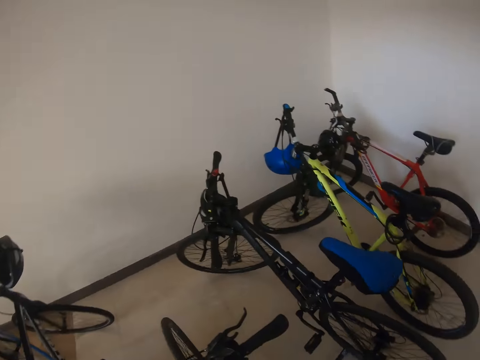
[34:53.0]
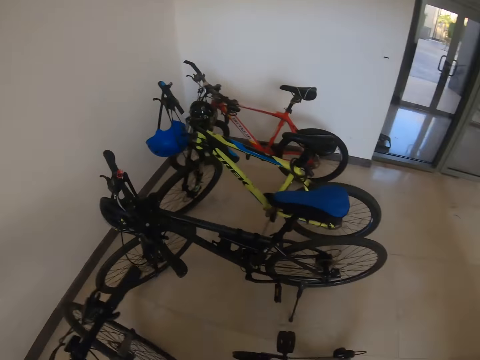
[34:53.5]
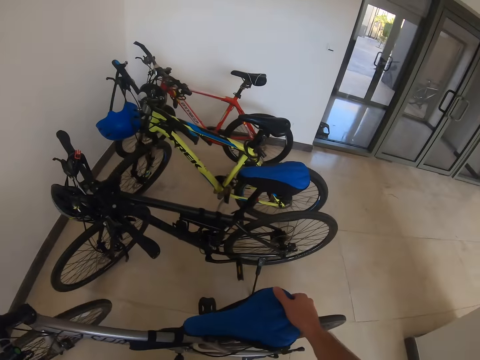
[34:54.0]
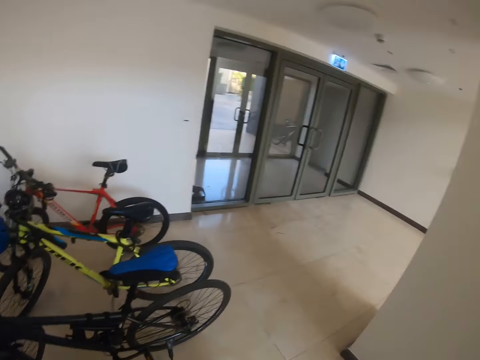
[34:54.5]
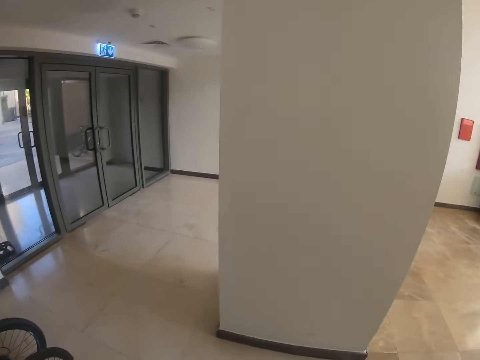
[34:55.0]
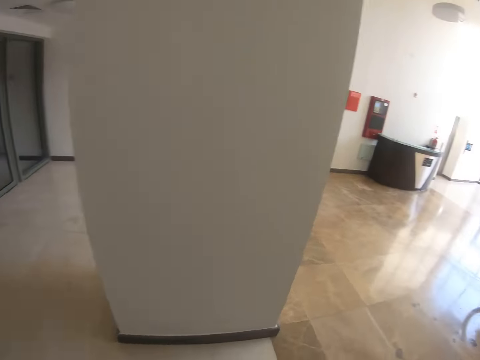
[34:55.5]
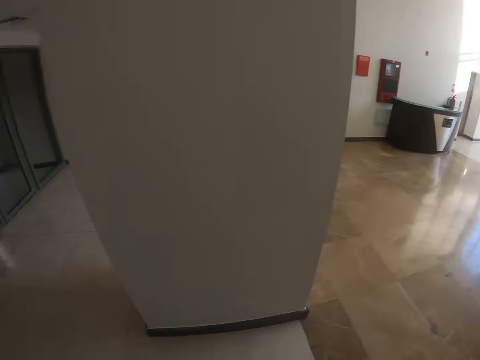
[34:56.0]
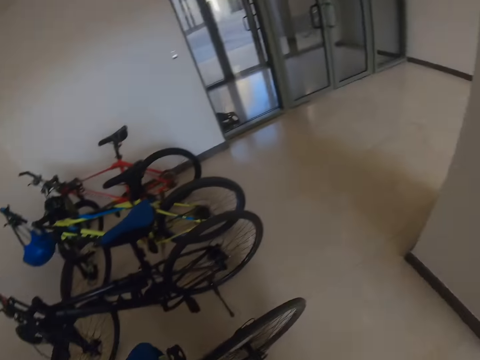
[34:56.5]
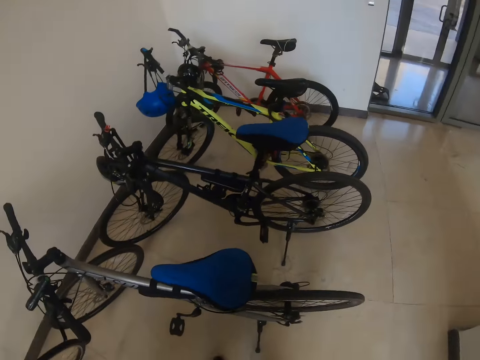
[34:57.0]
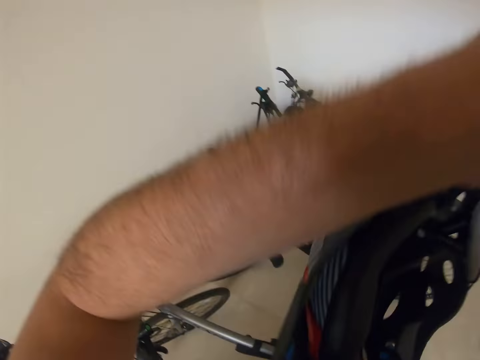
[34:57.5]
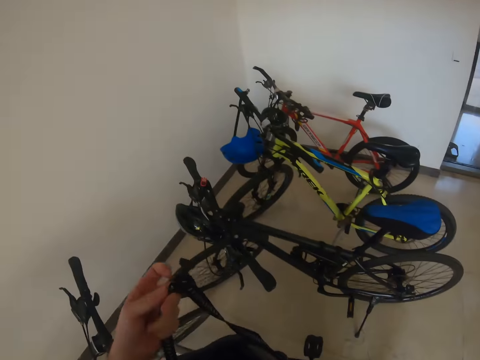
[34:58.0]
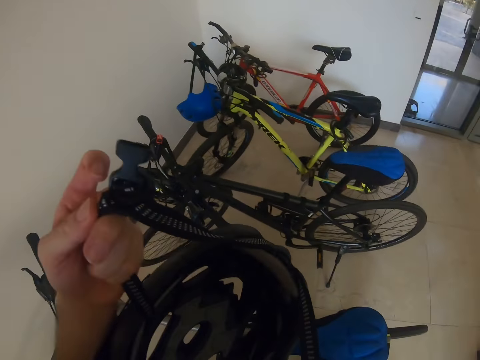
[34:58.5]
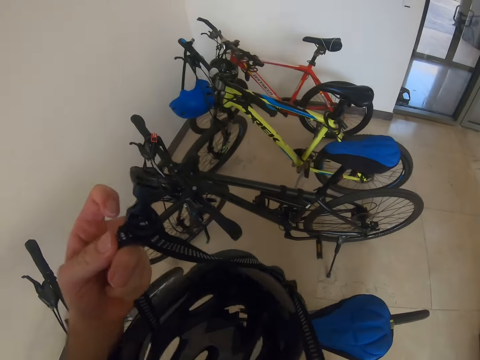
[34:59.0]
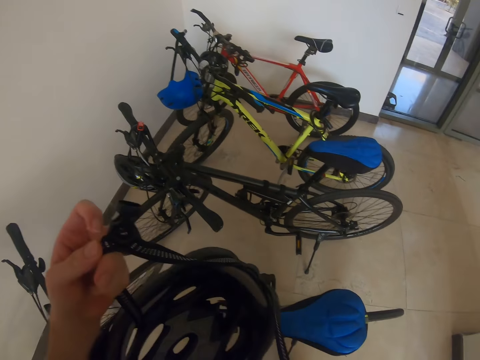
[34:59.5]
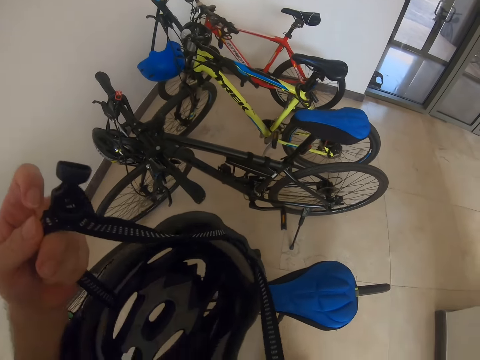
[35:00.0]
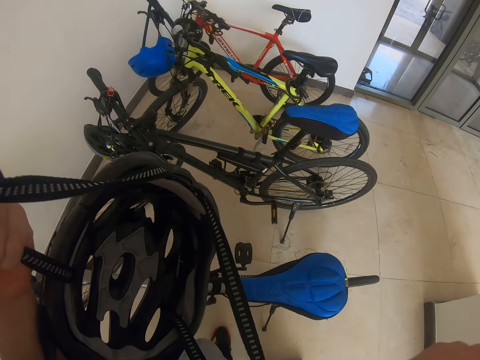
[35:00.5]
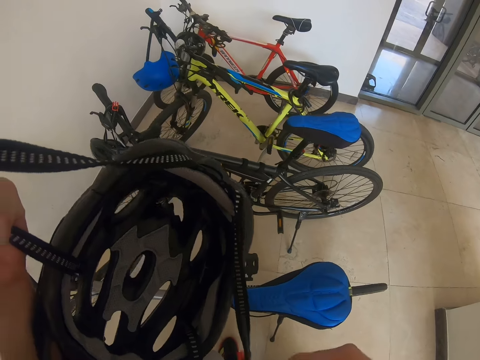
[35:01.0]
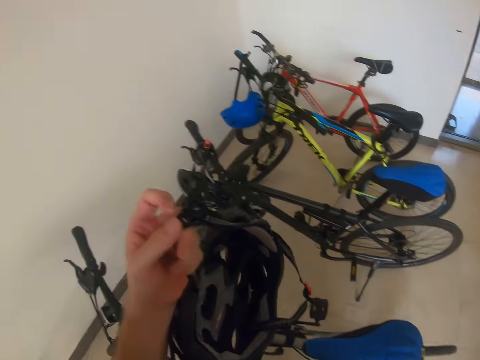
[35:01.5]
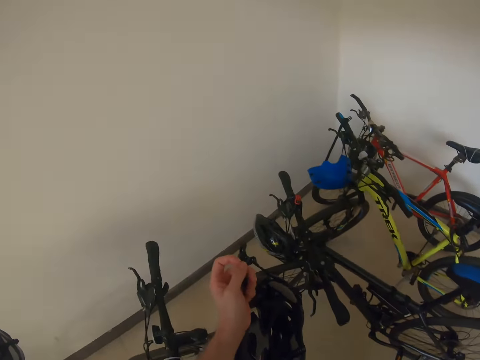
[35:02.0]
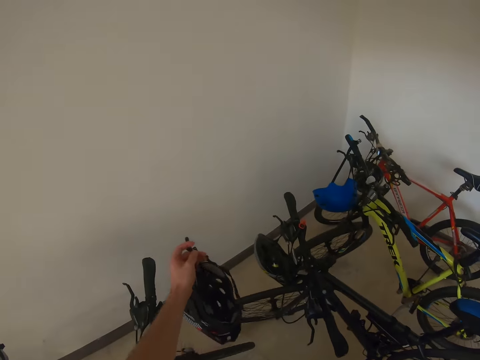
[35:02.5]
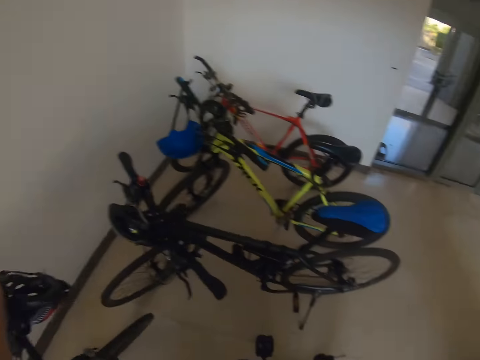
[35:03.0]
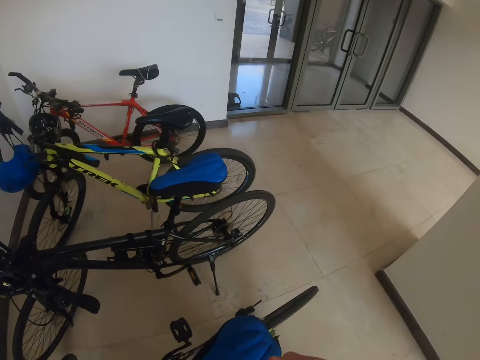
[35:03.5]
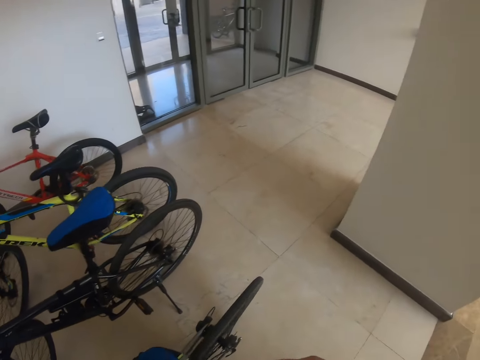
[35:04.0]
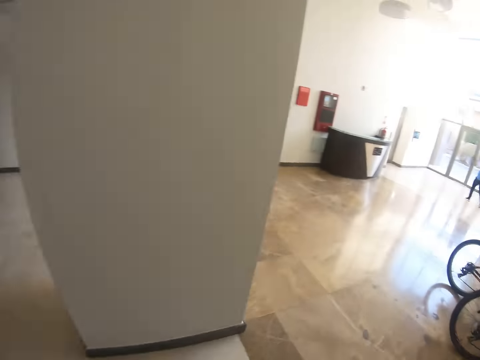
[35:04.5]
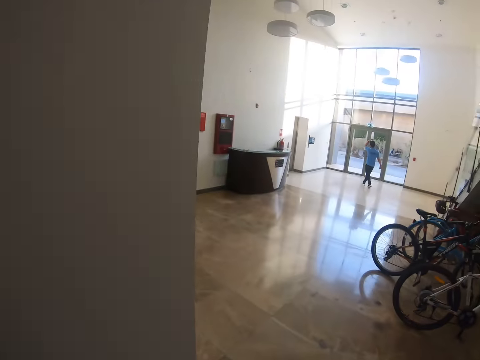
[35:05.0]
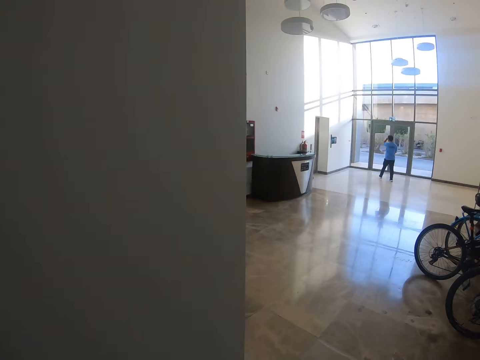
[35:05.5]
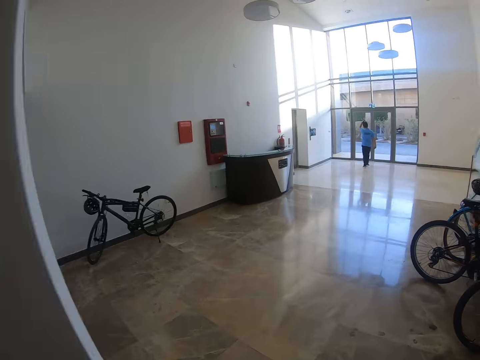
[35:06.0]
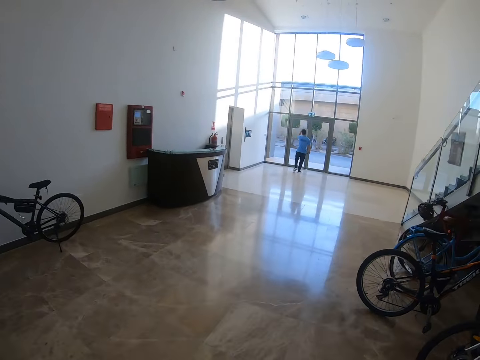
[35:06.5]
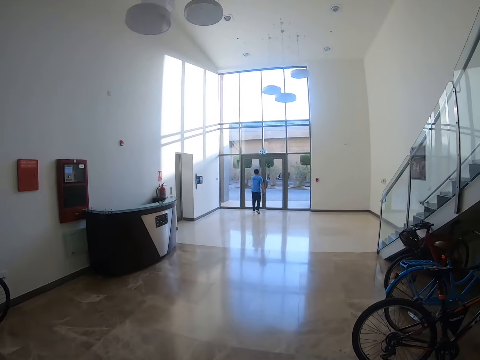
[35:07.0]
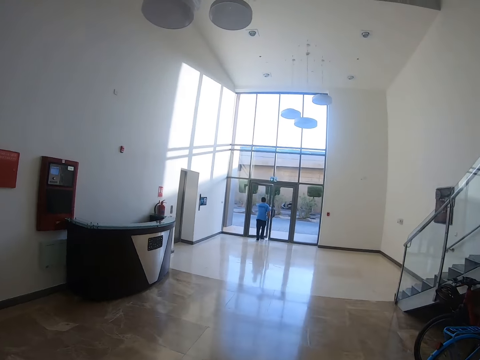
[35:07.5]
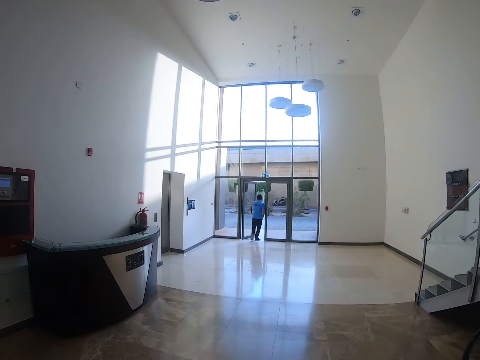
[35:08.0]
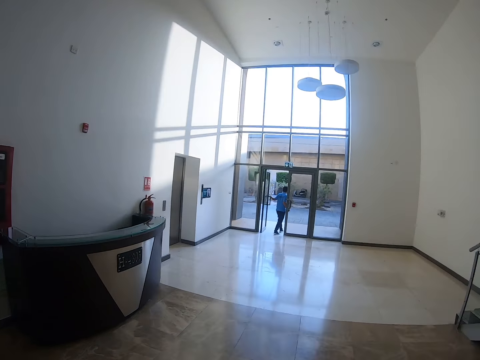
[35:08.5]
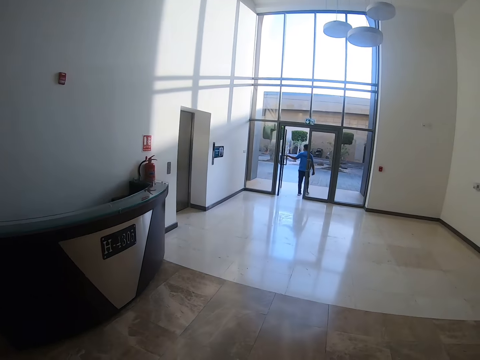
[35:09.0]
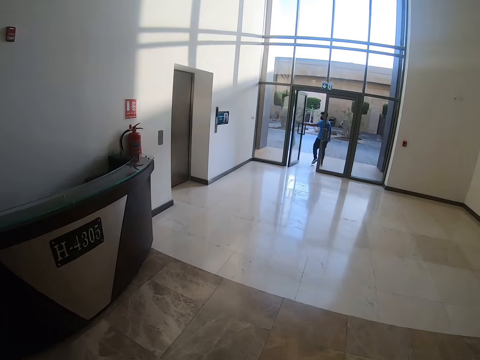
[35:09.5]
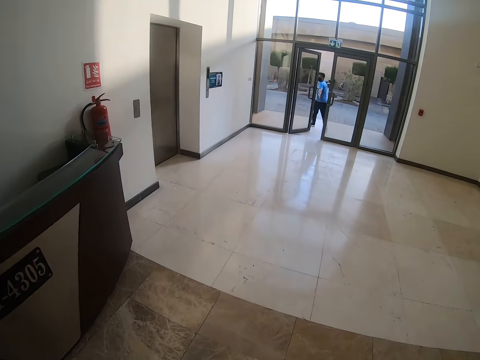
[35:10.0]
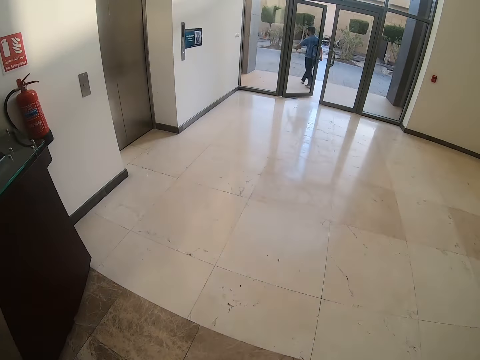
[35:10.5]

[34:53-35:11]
The camera wearer parks the bike. He looks around the house. He takes off his helmet. He holds the helmet on the hand. He puts the helmet on the bike. He looks around. He walks in the house. He walks away.

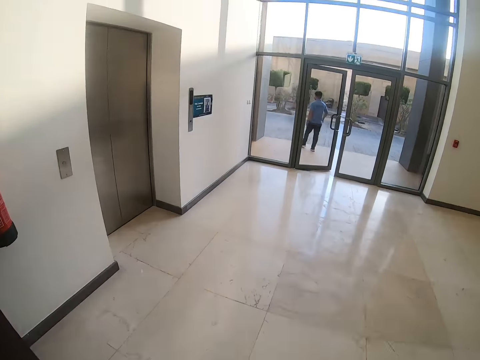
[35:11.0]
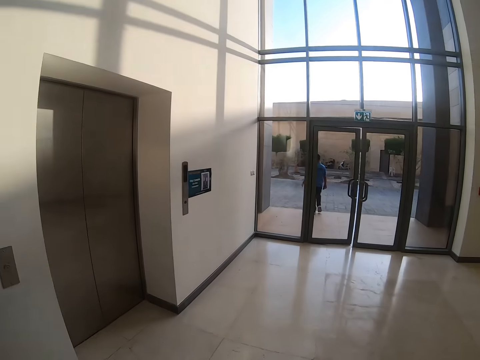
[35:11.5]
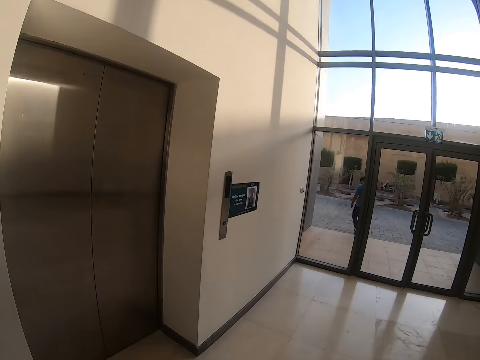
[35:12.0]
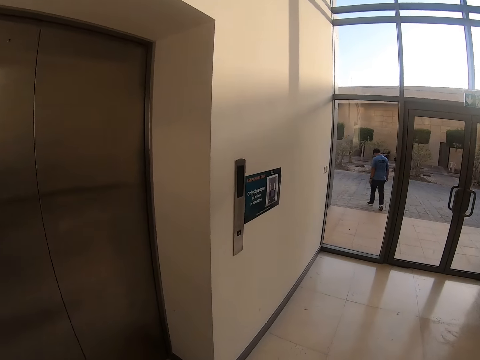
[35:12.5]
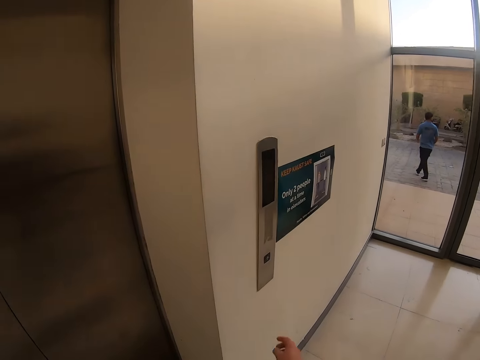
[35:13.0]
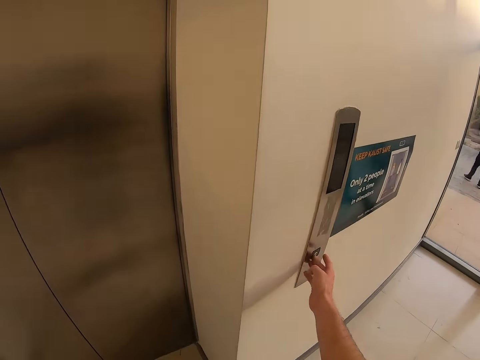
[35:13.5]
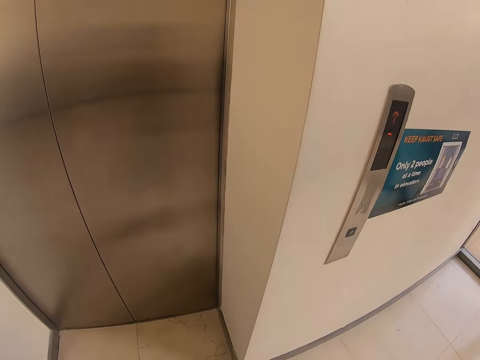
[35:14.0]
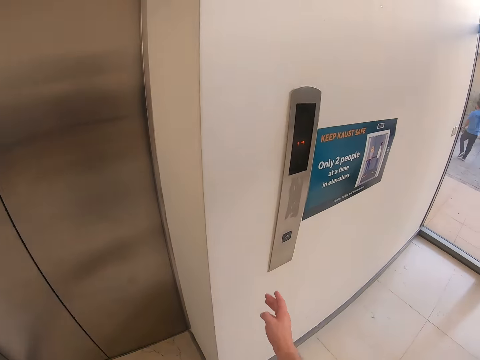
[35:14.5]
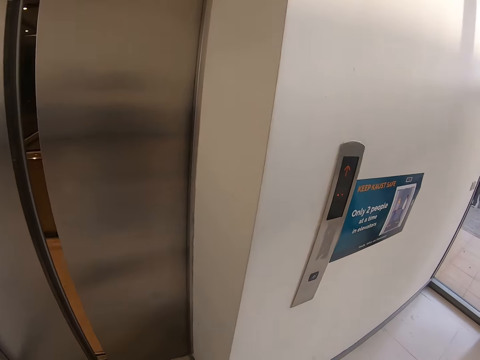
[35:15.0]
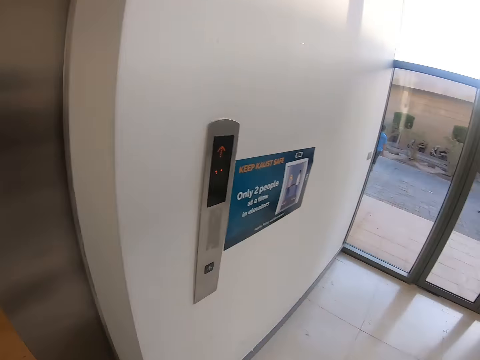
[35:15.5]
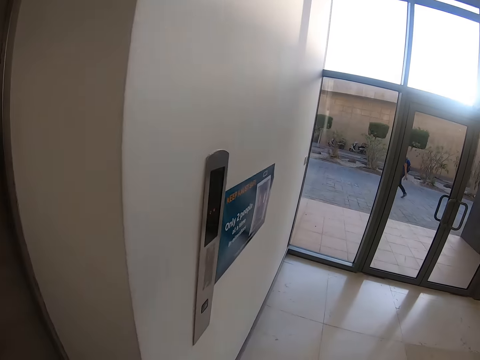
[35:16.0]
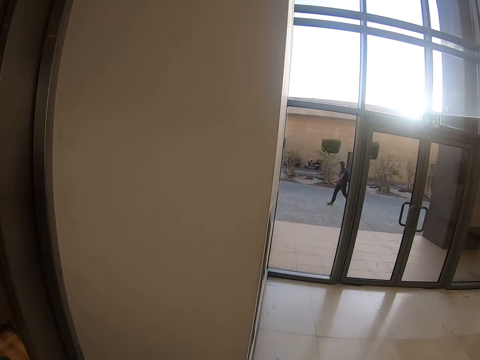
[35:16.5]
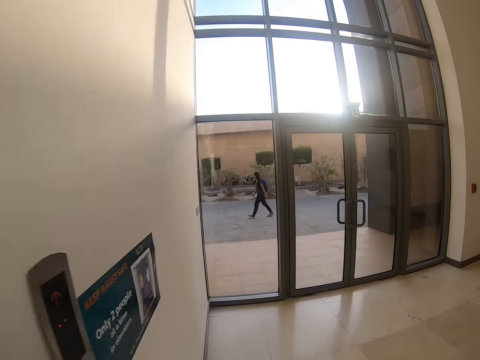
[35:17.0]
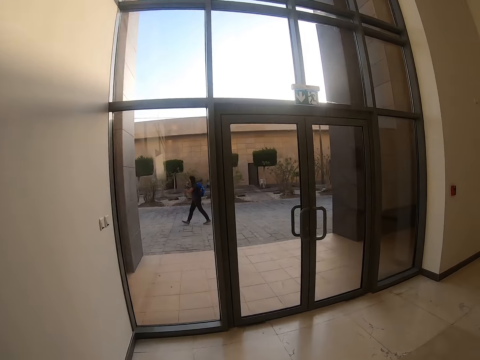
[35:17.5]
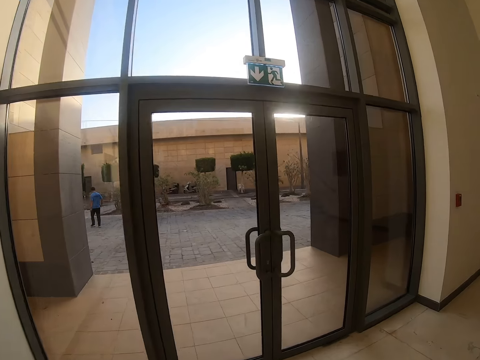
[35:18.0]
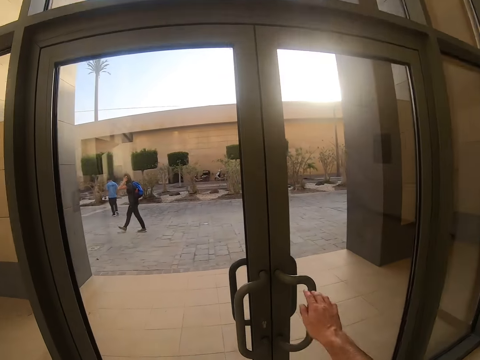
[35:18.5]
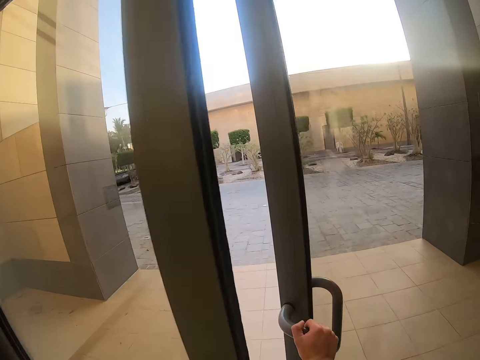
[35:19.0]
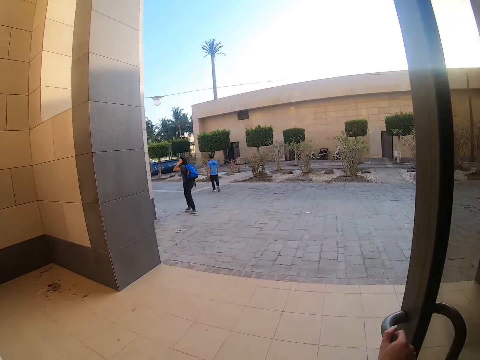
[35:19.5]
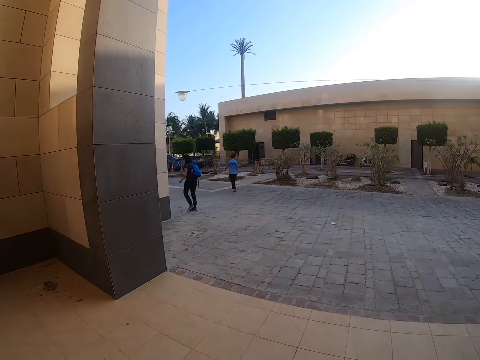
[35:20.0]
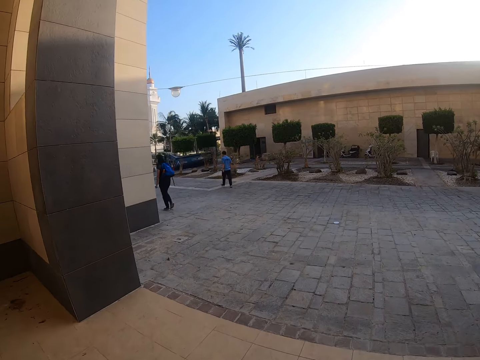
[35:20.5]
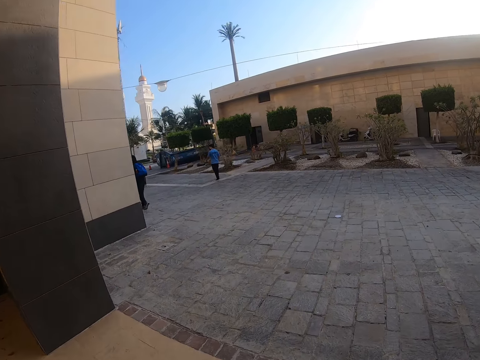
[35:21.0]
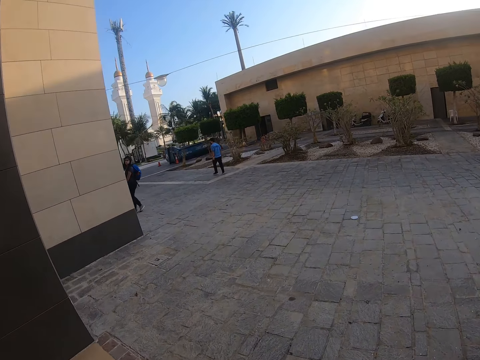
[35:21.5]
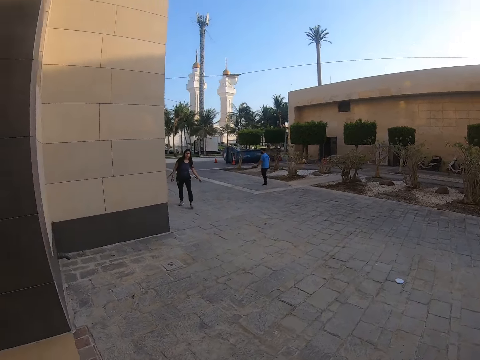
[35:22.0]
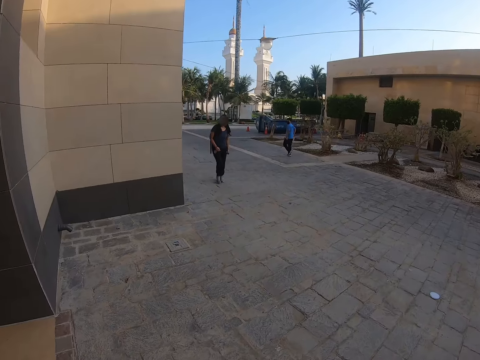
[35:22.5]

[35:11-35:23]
The camera wearer pushes the elevator button. They look at a woman. They stop getting into the elevator. They walk to the door. They open the door. They walk outside. They call the woman.
